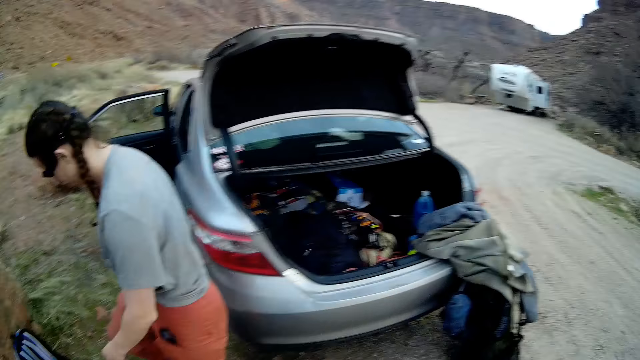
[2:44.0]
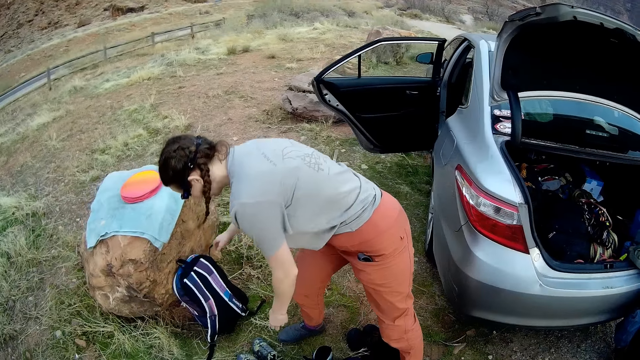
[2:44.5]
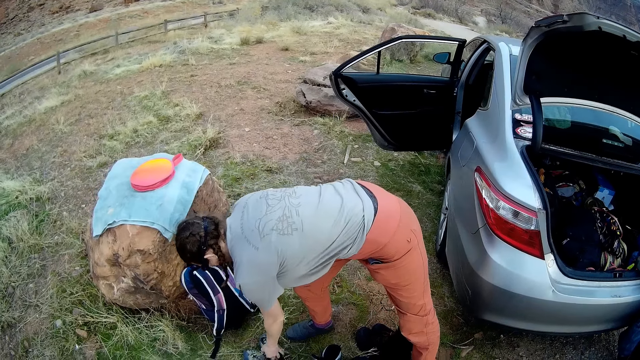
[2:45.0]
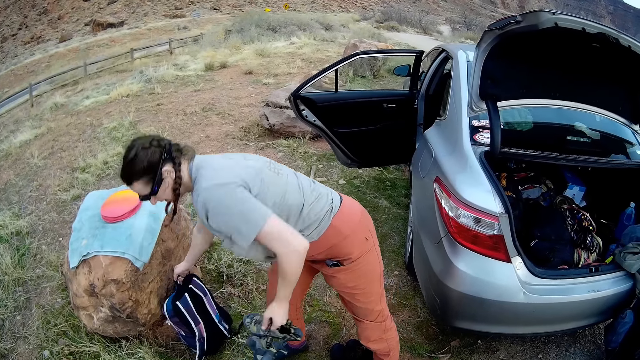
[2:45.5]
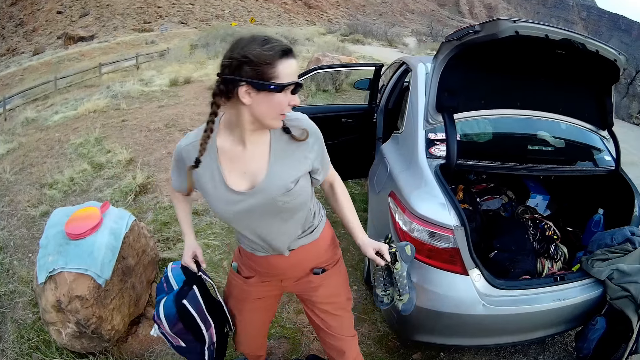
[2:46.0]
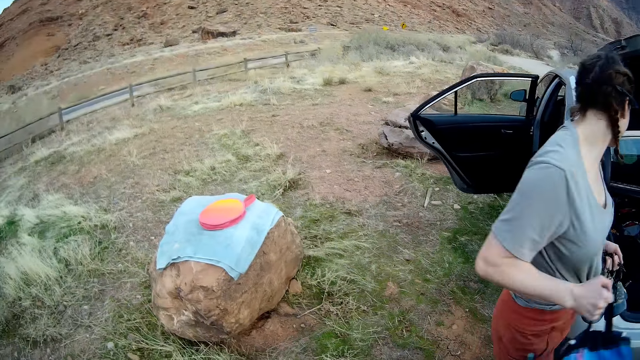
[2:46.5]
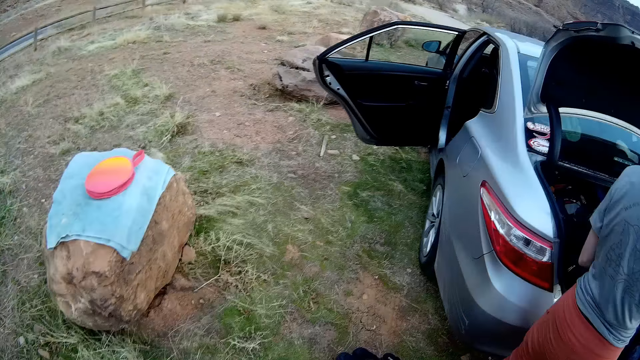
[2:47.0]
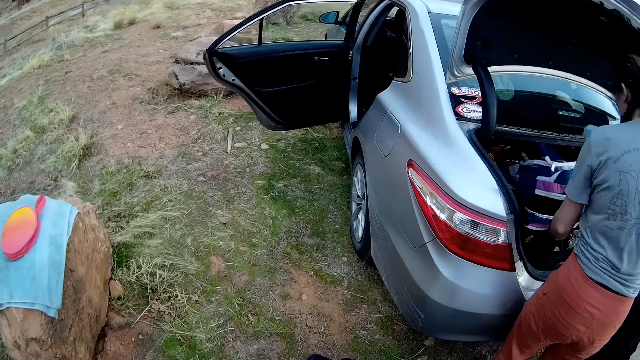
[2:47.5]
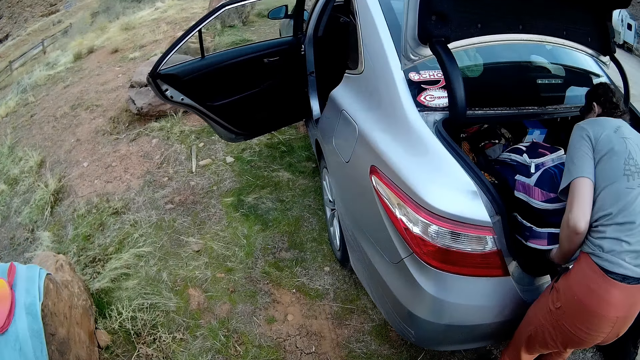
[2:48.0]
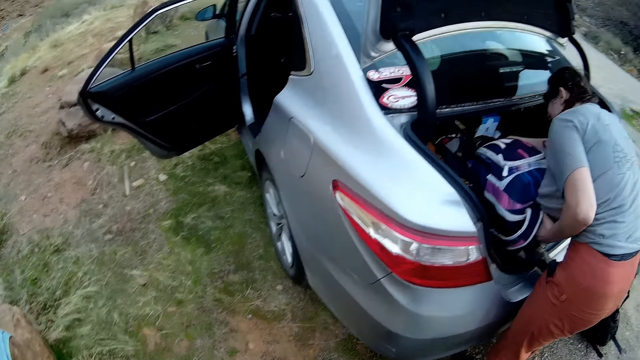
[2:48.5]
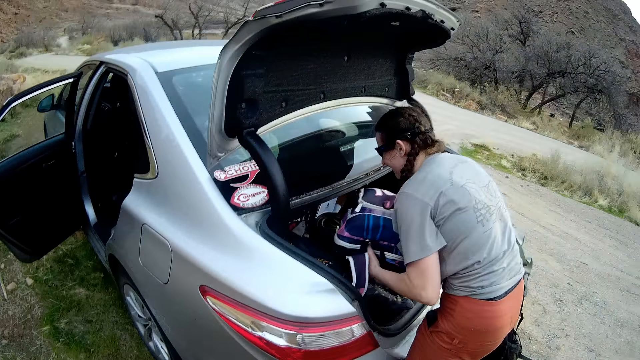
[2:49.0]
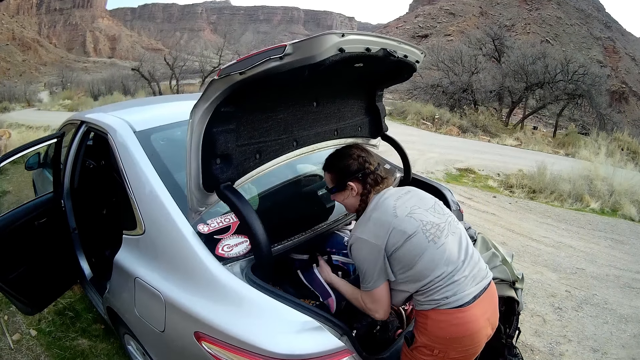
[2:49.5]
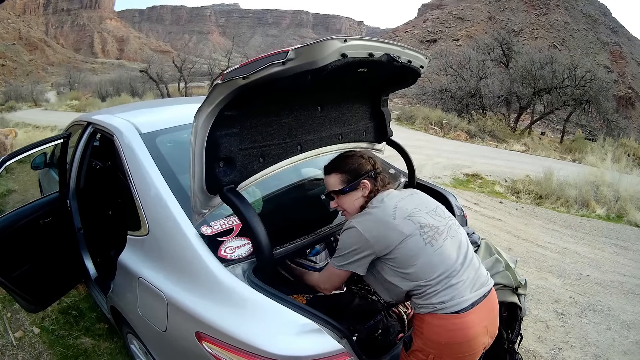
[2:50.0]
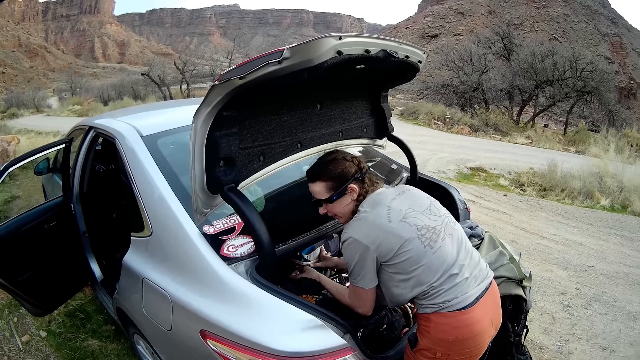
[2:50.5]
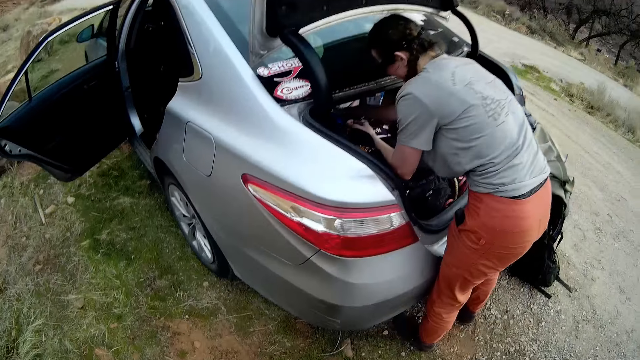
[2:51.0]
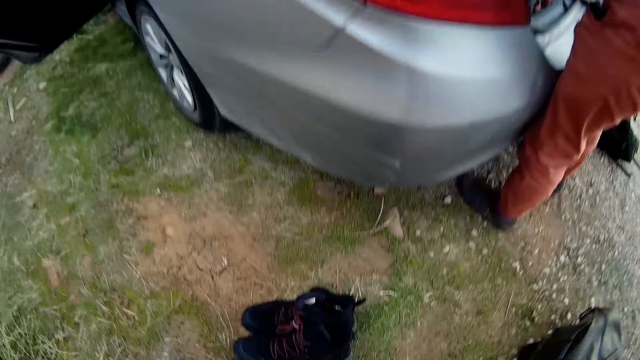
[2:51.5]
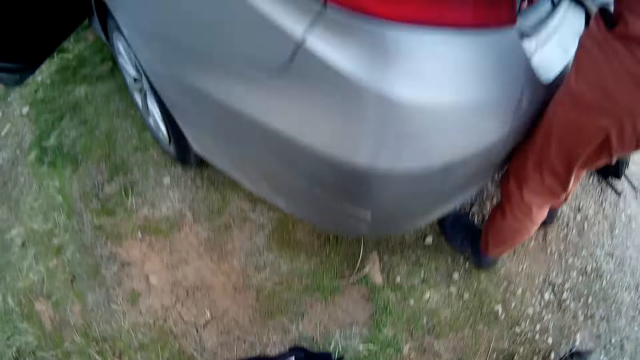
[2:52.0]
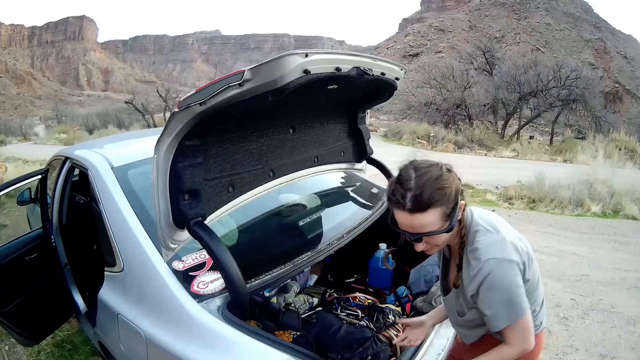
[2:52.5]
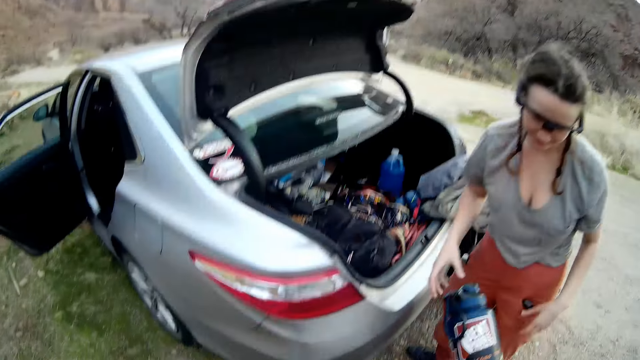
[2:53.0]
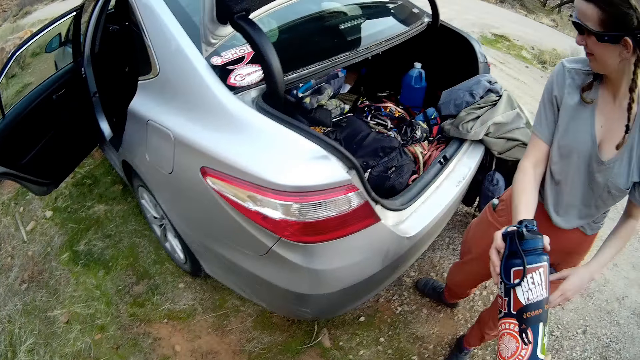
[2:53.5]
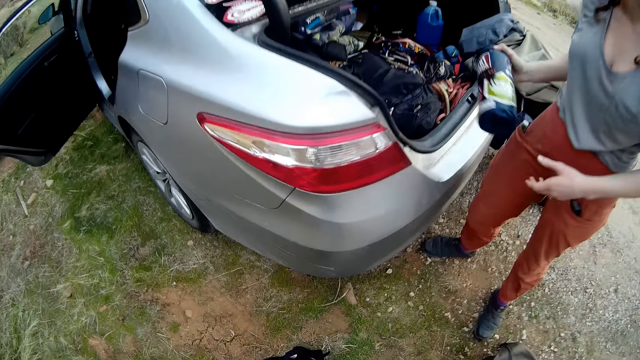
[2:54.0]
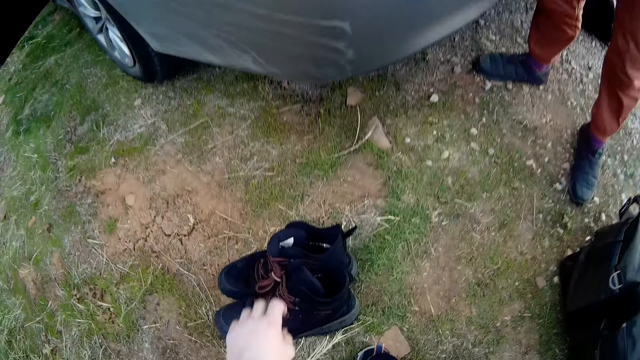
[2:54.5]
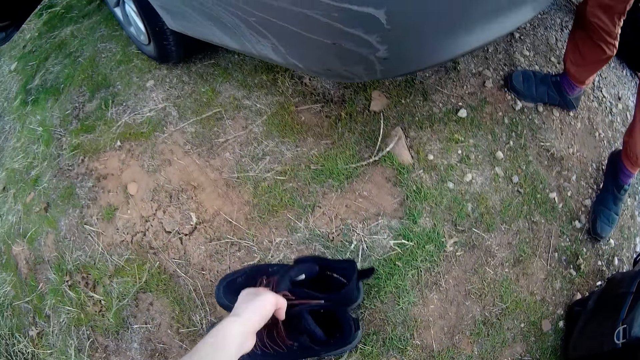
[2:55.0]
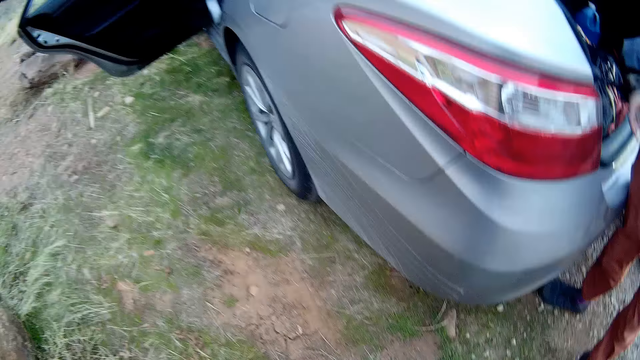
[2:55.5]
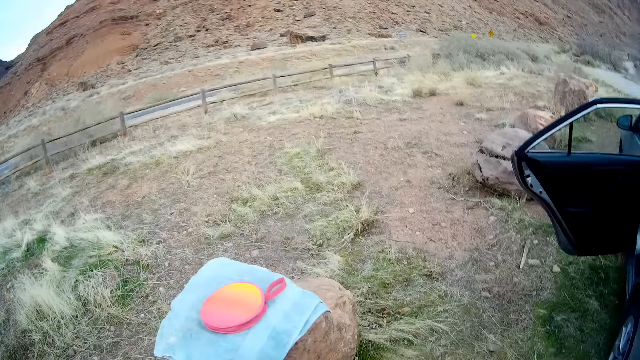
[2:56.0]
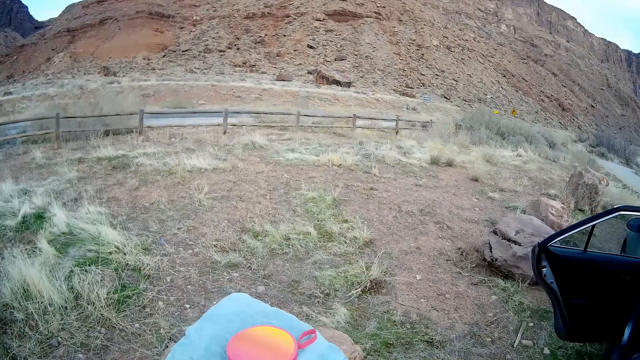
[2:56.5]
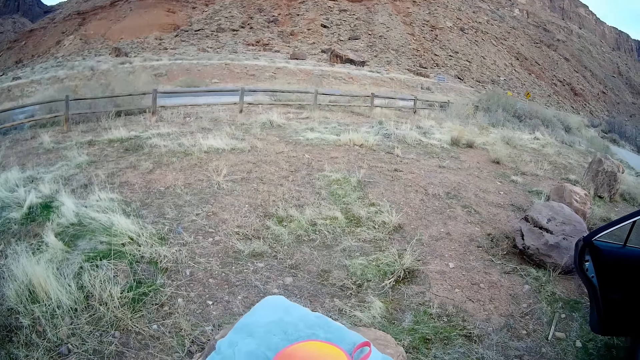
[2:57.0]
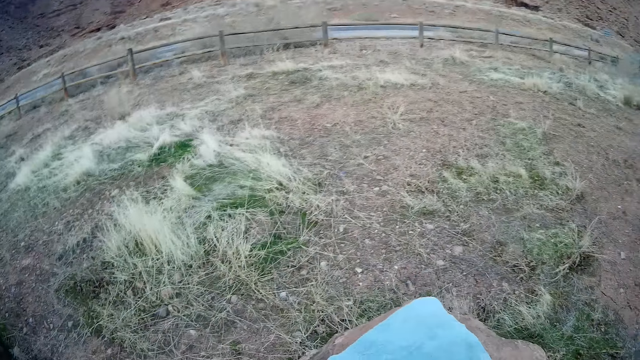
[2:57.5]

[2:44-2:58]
A lady picks a bag and picks shoes. The lady puts the bag in a car boot. The camera wearer looks around the field. The lady puts a bottle in the car boot. The camera wearer picks shoes. They pick the bag.

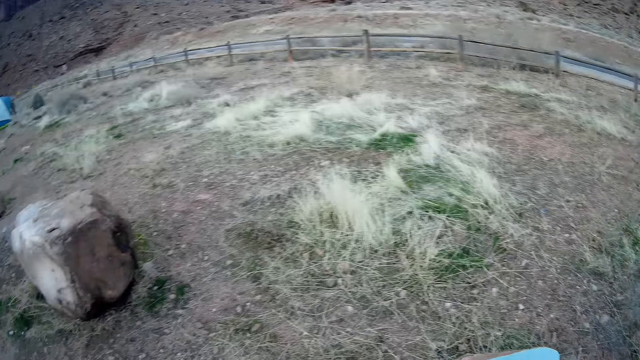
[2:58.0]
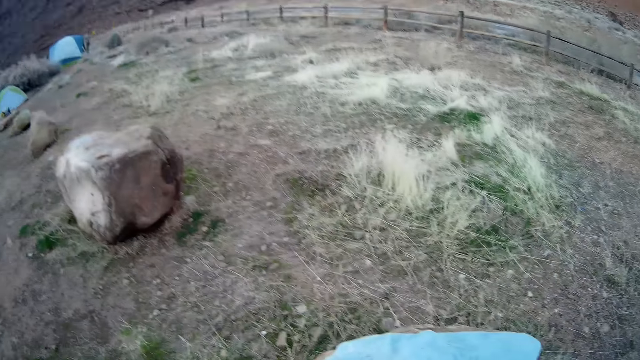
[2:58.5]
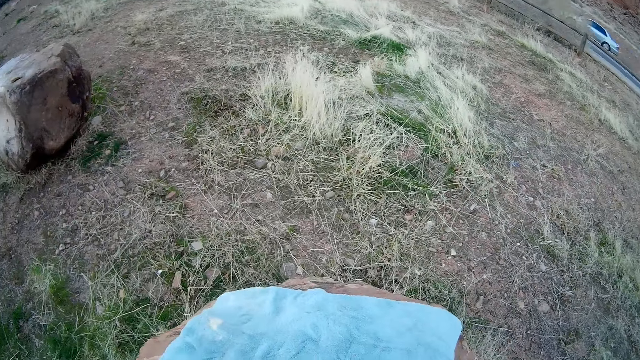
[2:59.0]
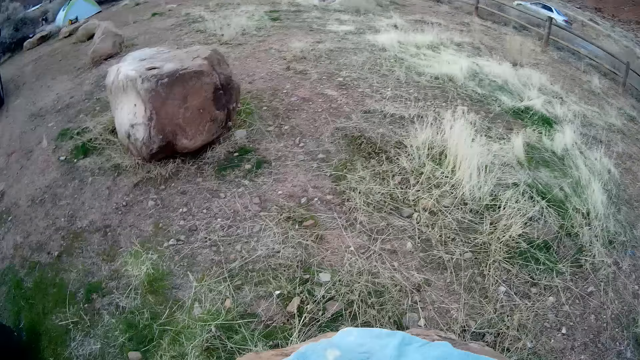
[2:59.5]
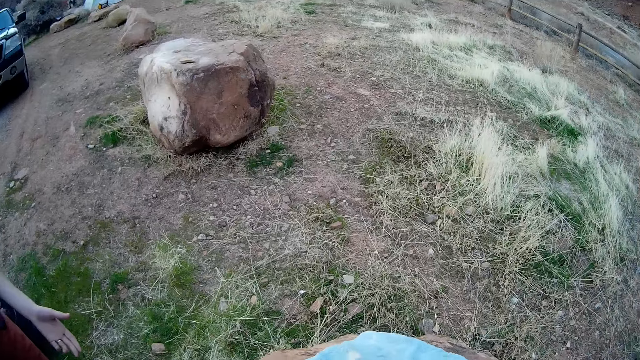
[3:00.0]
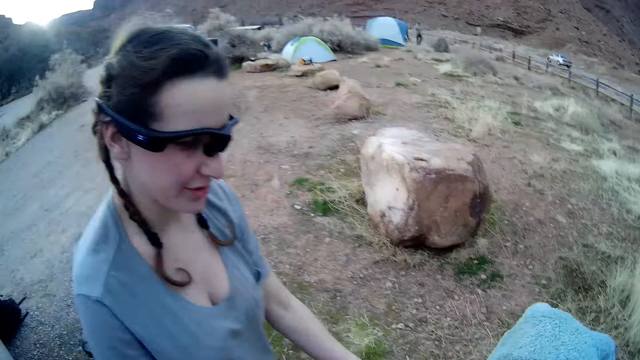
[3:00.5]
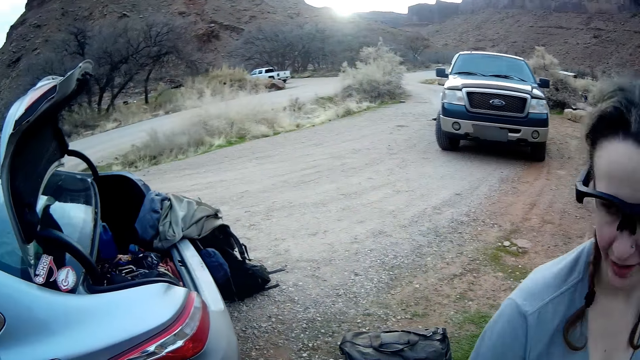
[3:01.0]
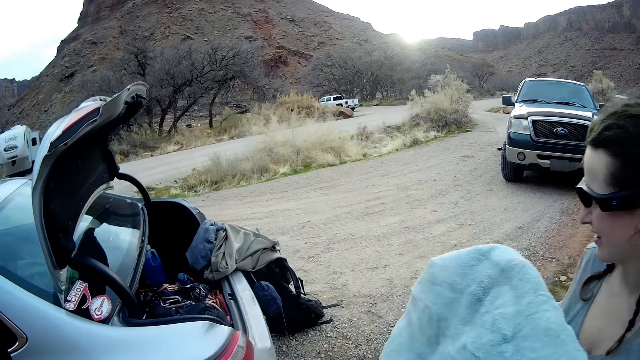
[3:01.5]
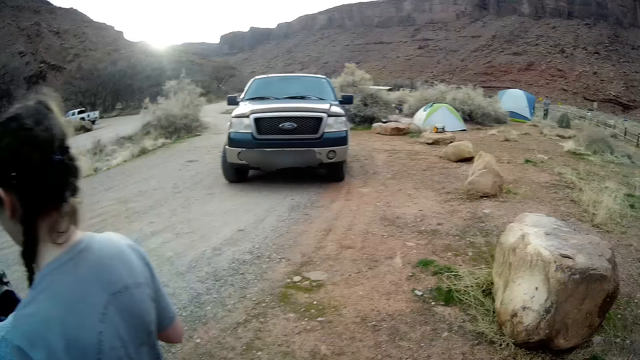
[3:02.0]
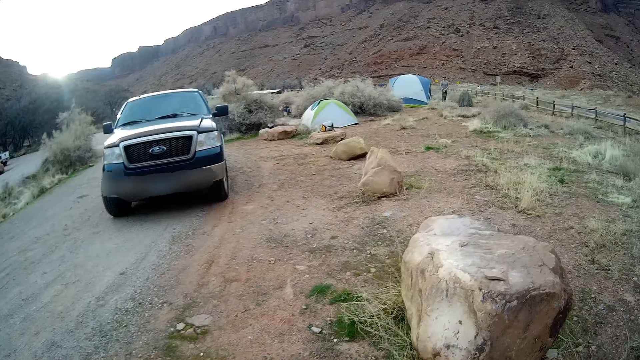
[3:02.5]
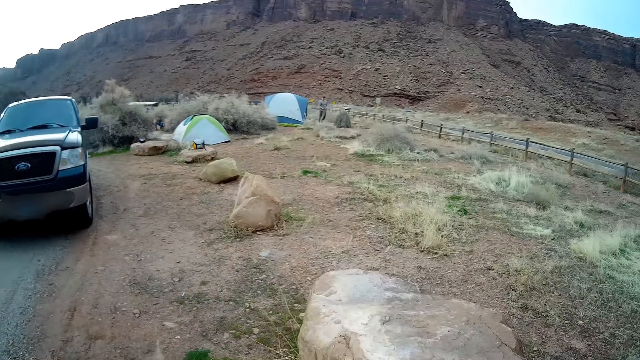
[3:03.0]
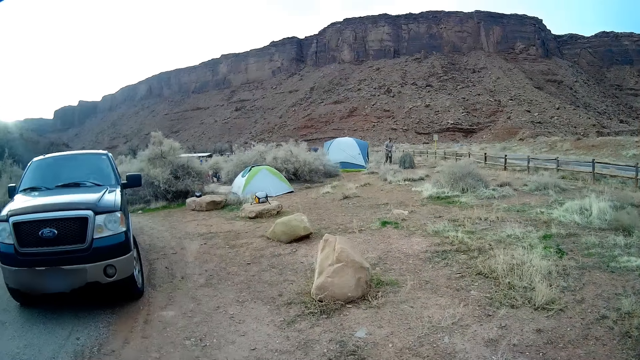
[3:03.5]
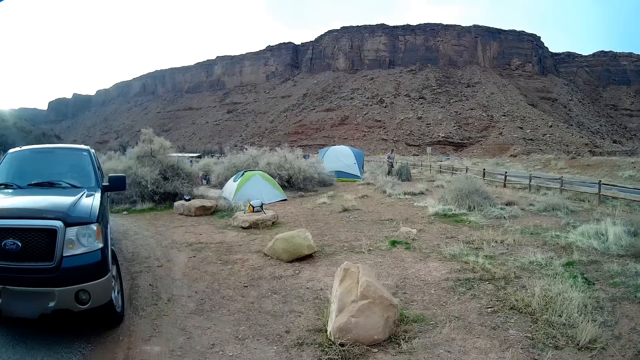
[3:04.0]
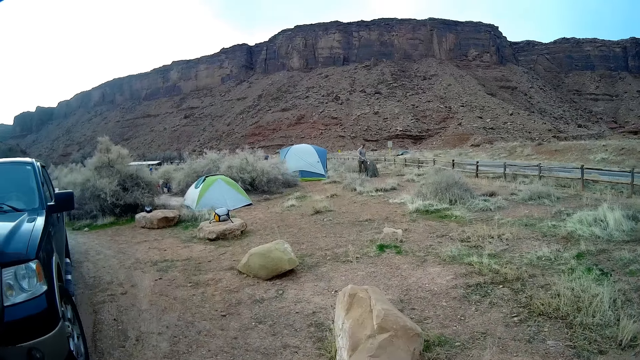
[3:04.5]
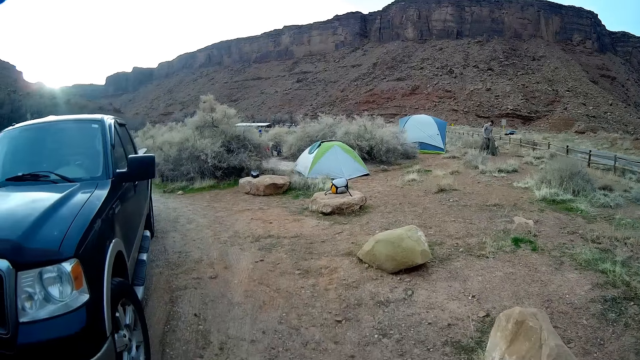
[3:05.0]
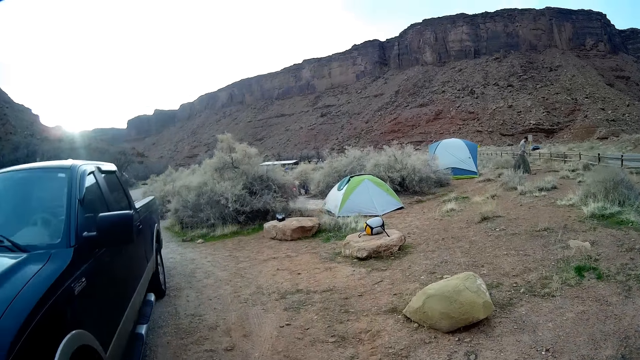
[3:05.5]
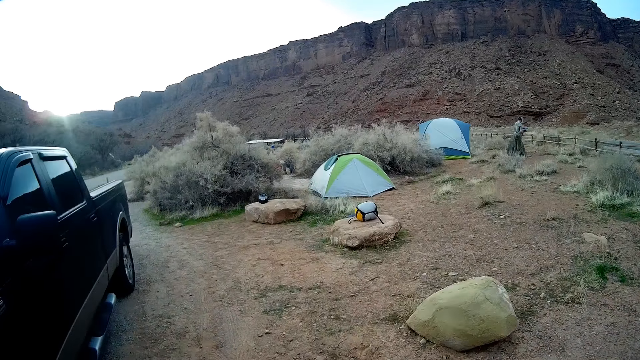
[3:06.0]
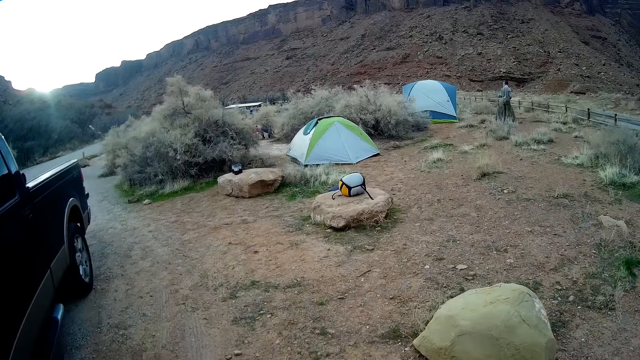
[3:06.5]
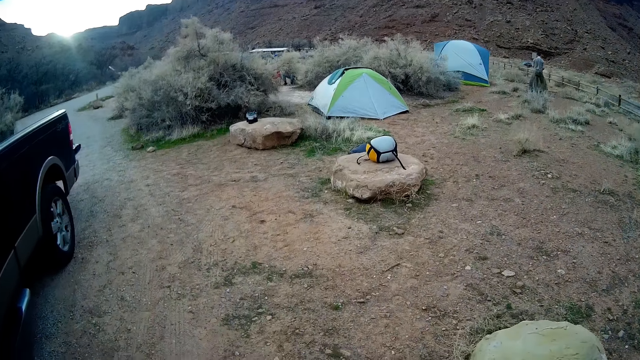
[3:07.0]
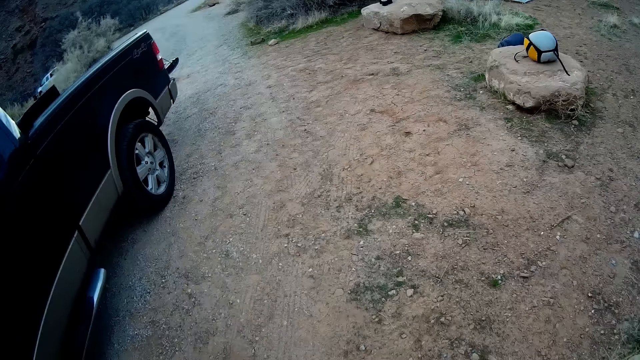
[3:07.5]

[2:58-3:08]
The camera wearer moves around. A lady takes a towel and moves around. The camera wearer looks around the field. They walk around the field.
